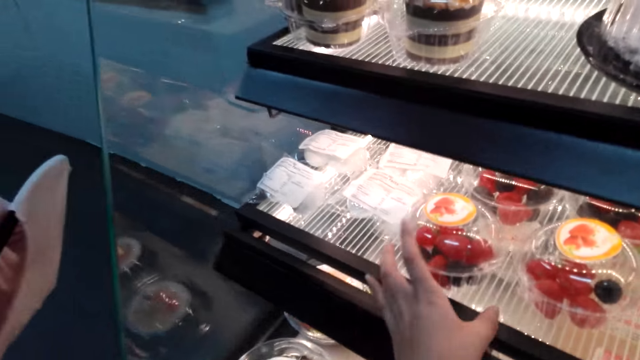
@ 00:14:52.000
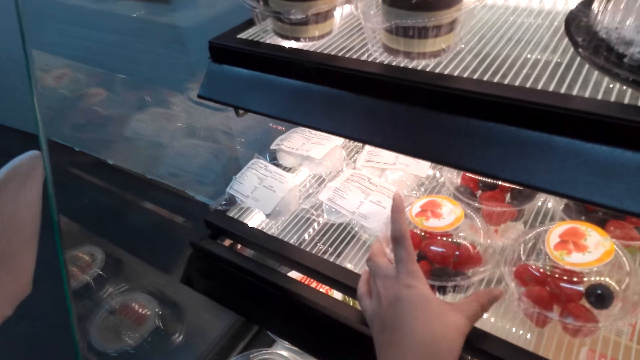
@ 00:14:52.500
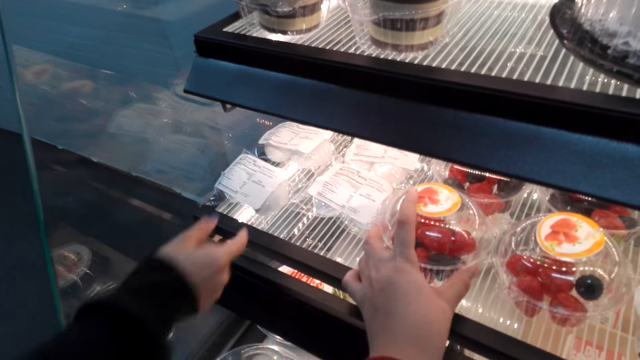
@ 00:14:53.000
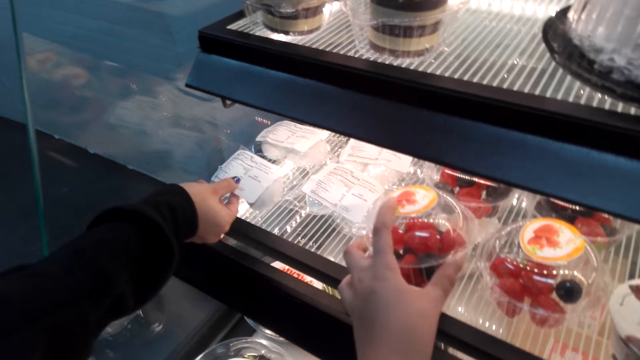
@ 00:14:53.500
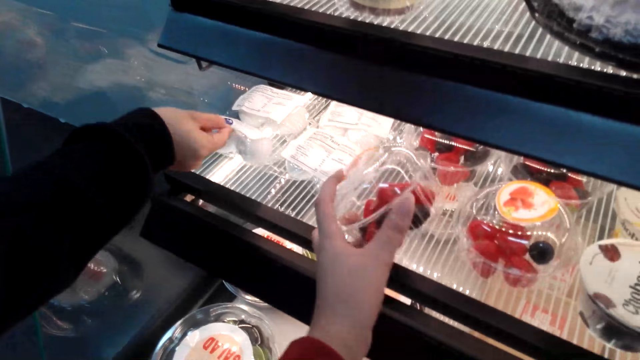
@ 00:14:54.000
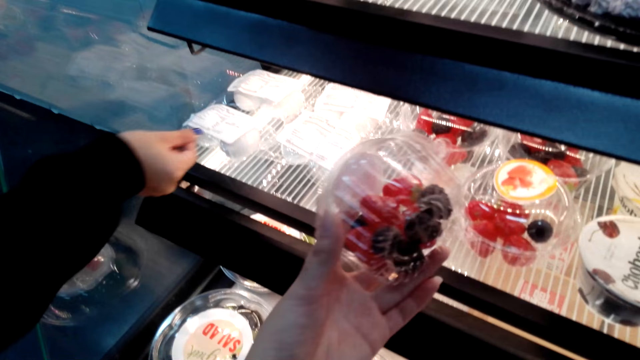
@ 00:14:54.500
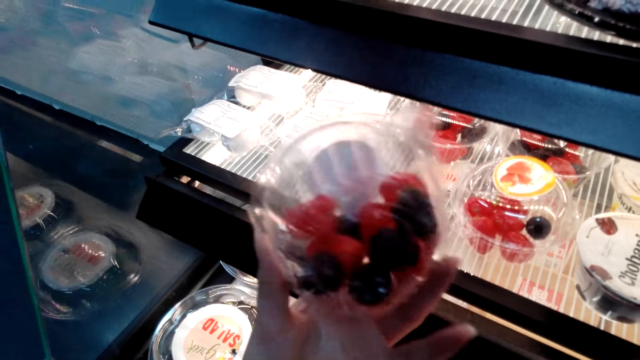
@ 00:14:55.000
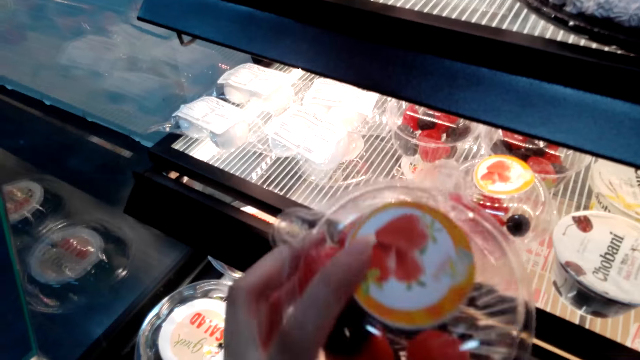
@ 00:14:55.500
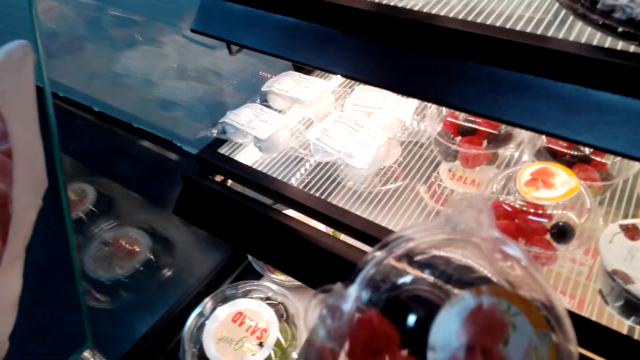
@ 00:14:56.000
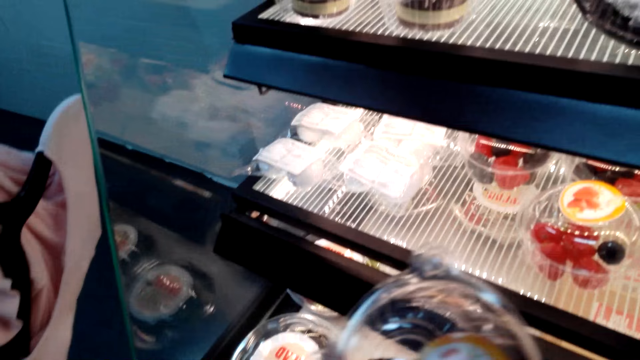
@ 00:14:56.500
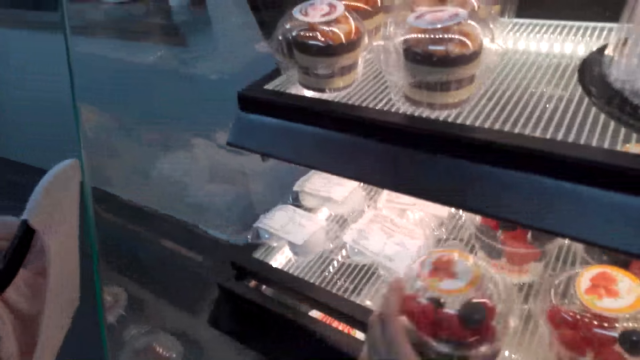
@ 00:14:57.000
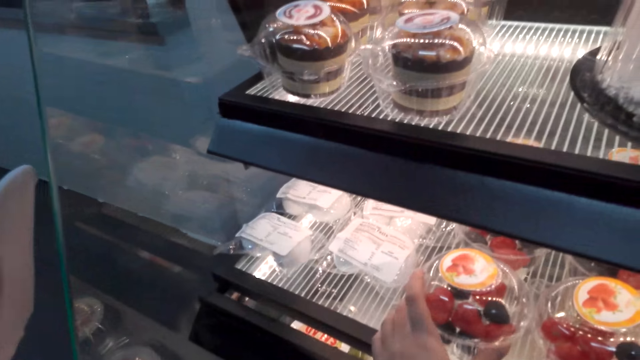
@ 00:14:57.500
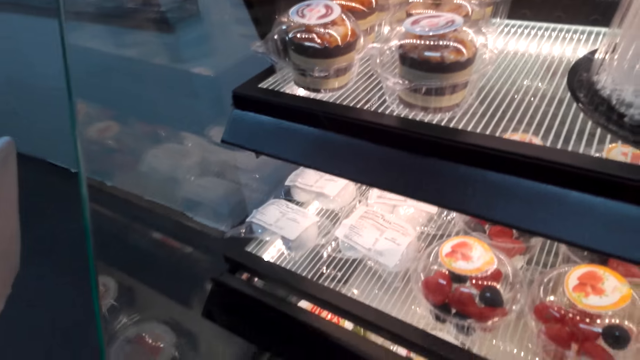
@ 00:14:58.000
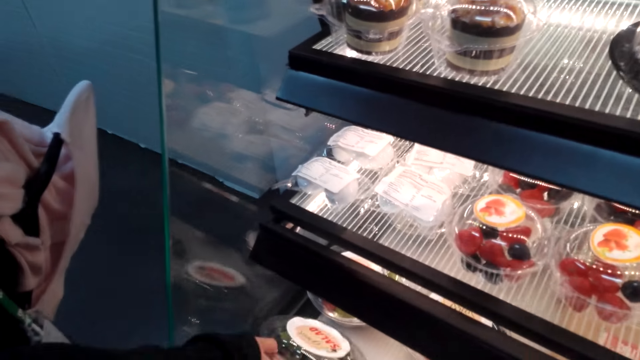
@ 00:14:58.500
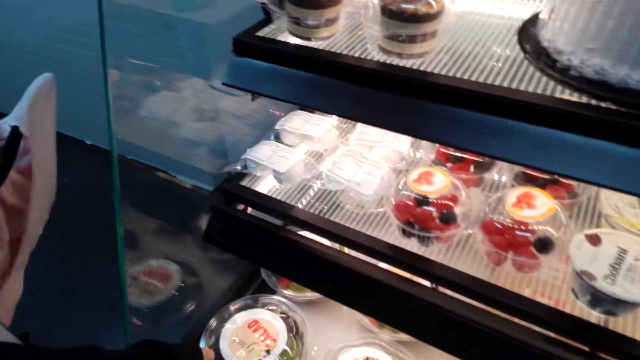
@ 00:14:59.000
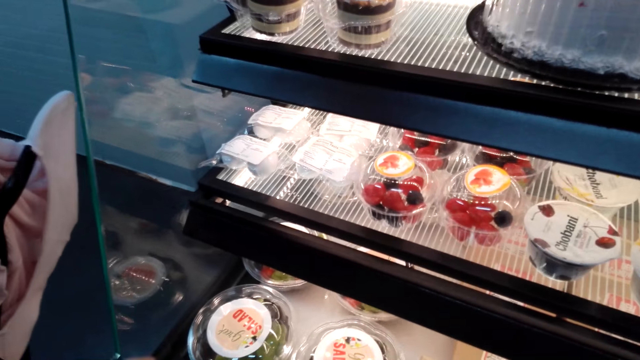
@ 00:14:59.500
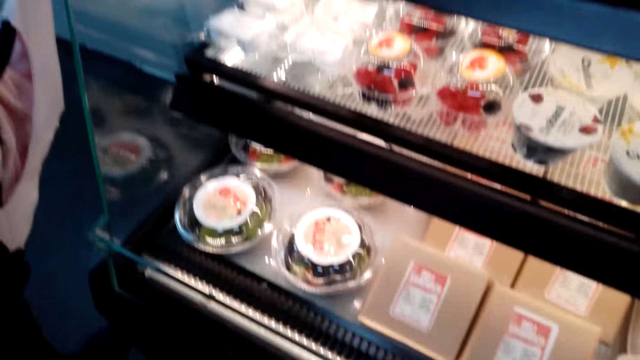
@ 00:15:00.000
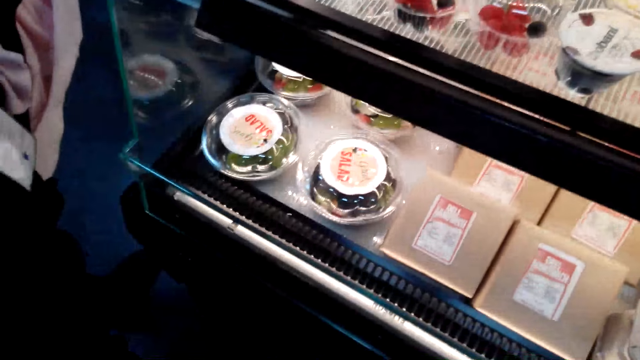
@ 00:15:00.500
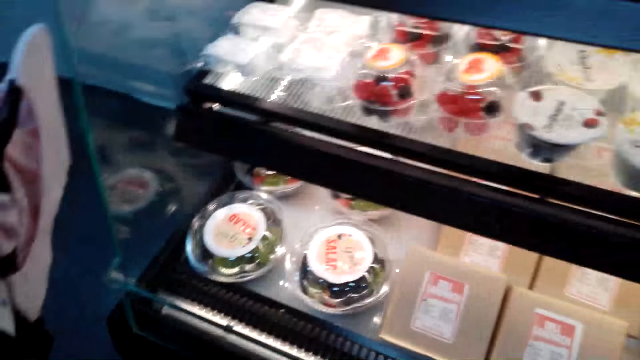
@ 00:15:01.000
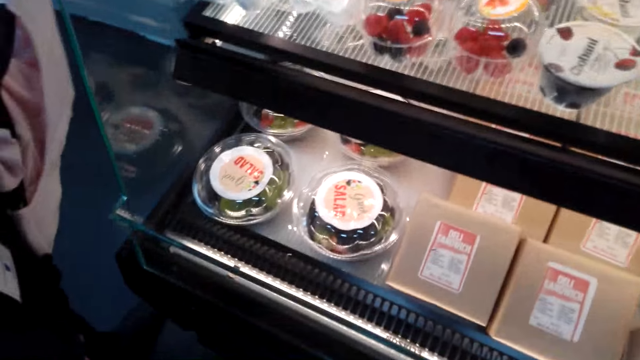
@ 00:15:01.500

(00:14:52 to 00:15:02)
The camera wearer holds the fruit container. They pick up the fruit container in the cake display stand. A woman holds the marshmallows. The camera wearer looks at the fruit container. The woman lets go of the marshmallows. The camera wearer holds the fruit container in the store. They place the fruit container back in the cake display stand. The woman holds the salad container.

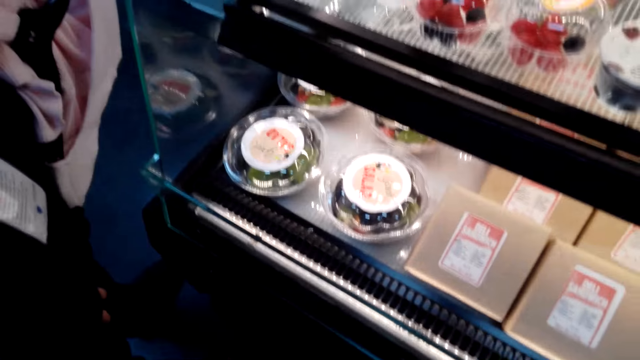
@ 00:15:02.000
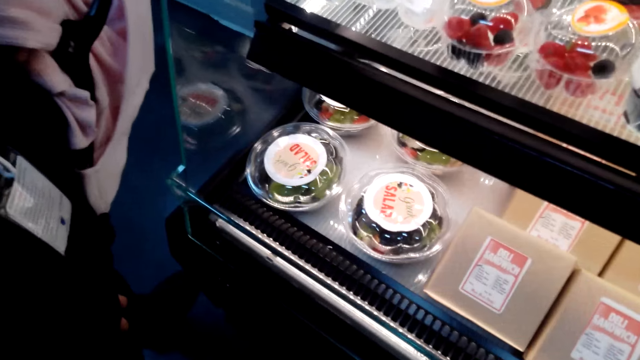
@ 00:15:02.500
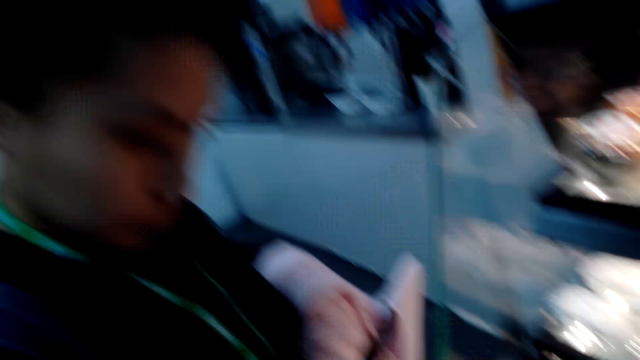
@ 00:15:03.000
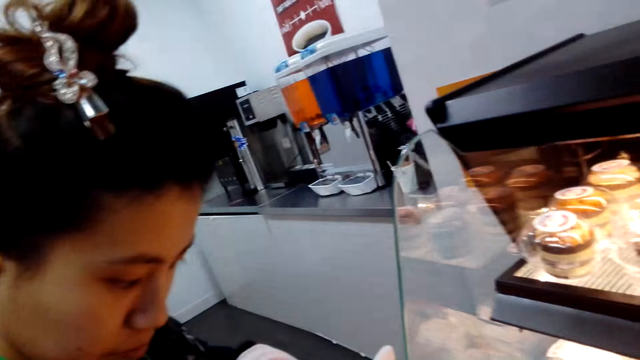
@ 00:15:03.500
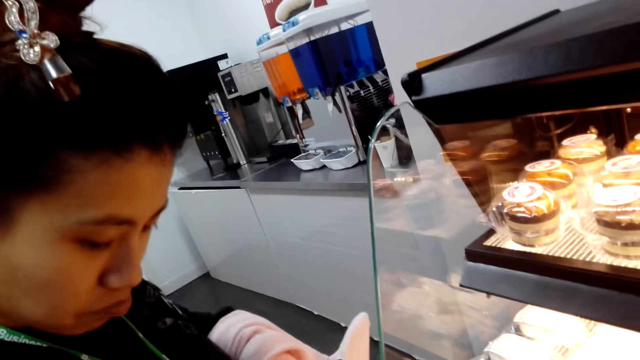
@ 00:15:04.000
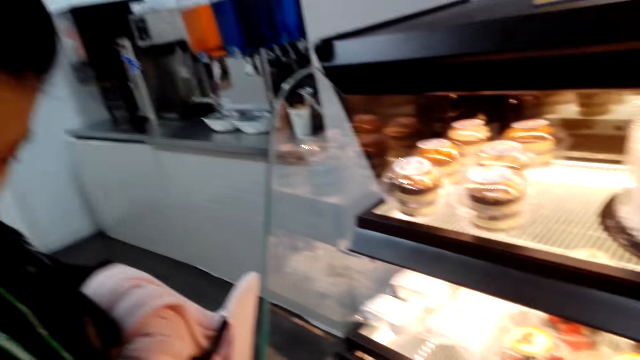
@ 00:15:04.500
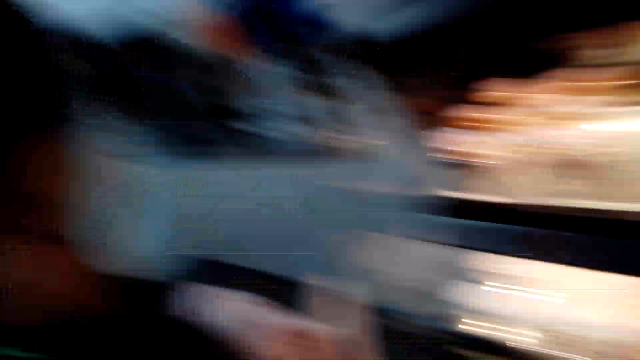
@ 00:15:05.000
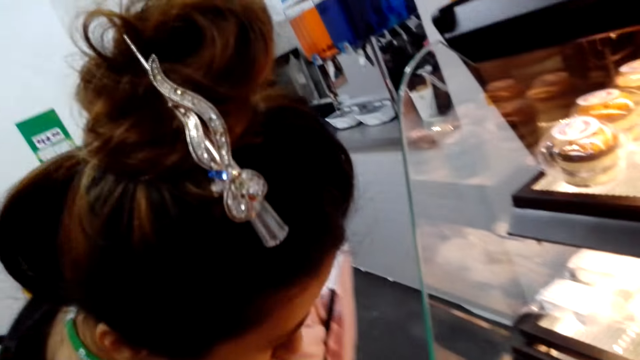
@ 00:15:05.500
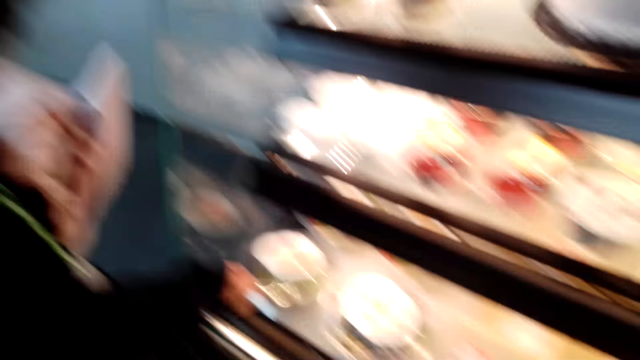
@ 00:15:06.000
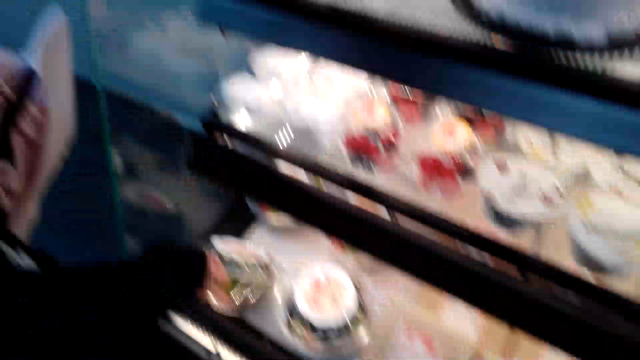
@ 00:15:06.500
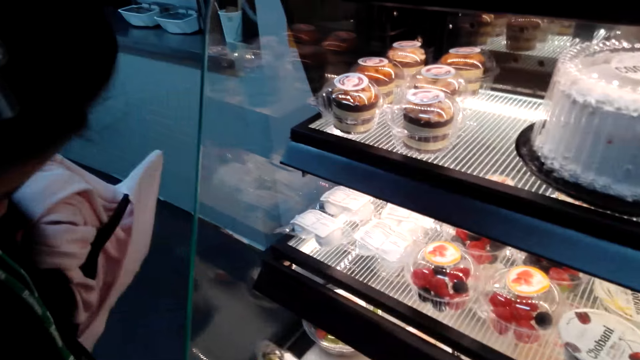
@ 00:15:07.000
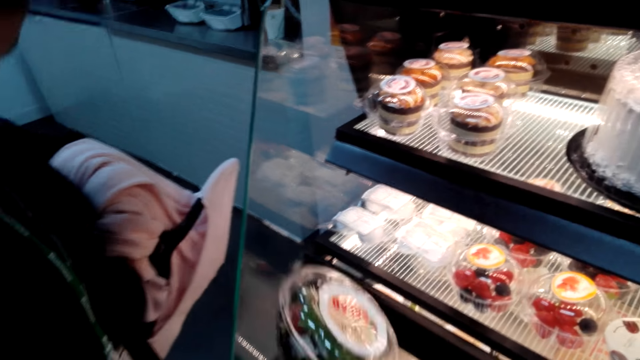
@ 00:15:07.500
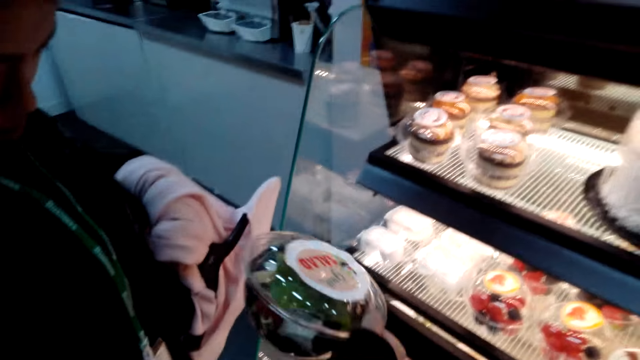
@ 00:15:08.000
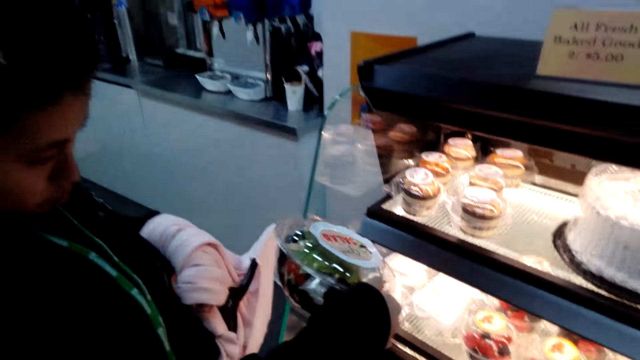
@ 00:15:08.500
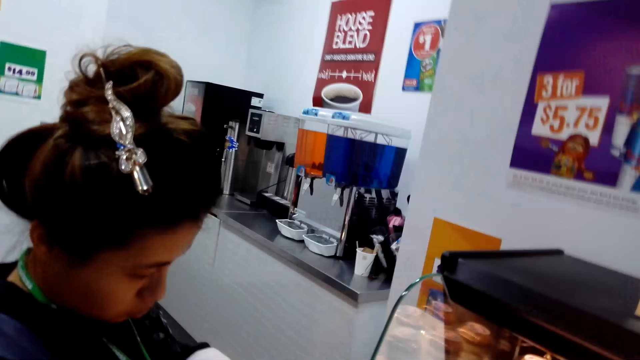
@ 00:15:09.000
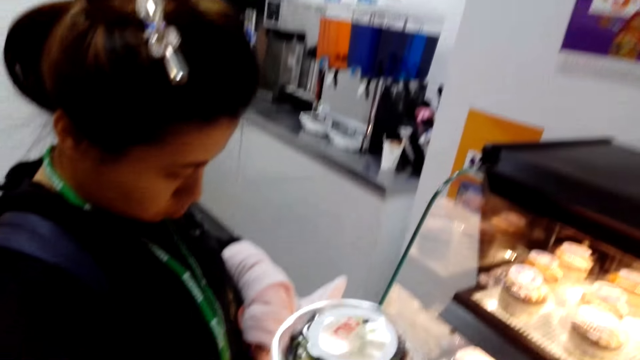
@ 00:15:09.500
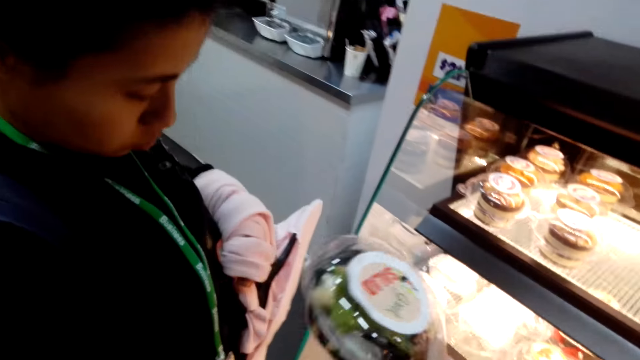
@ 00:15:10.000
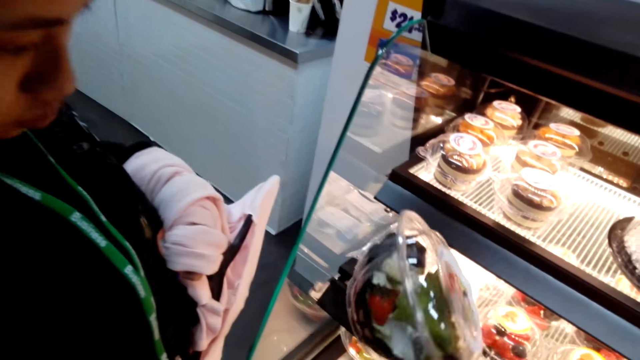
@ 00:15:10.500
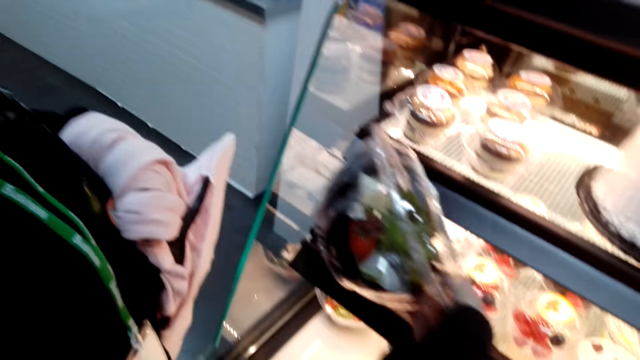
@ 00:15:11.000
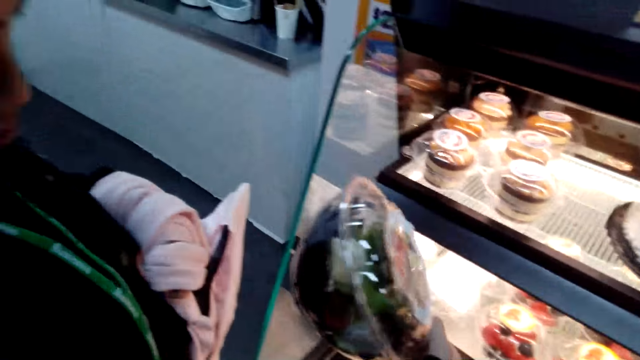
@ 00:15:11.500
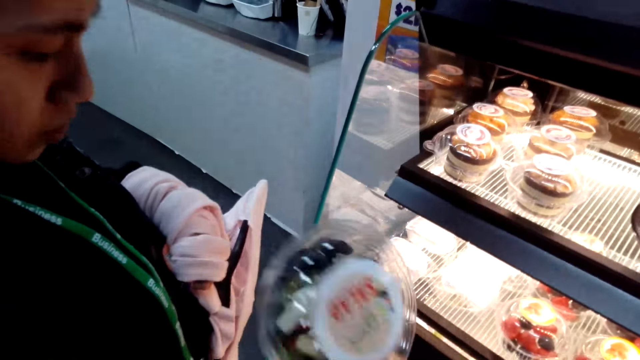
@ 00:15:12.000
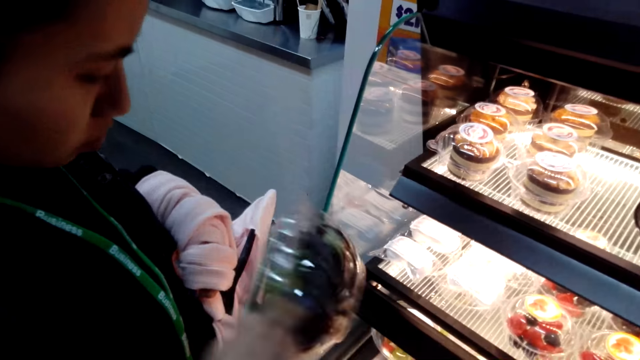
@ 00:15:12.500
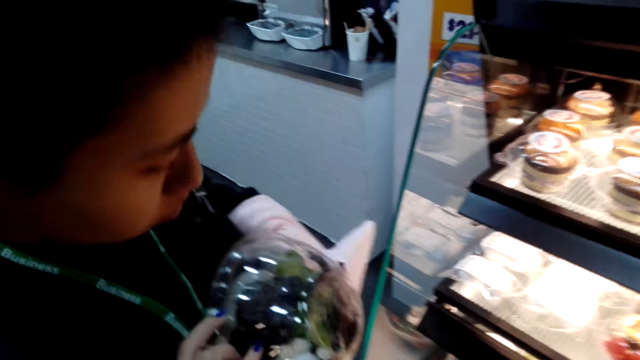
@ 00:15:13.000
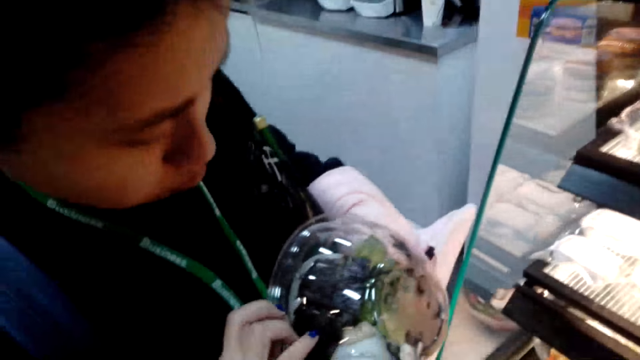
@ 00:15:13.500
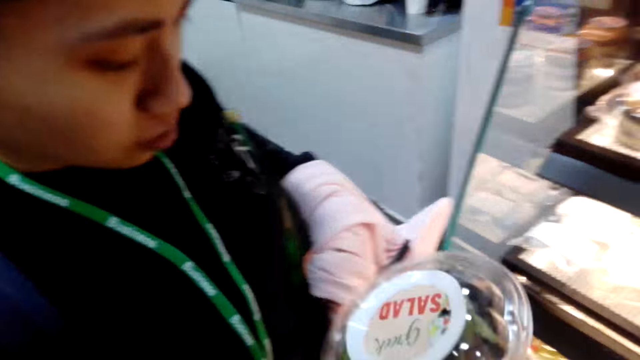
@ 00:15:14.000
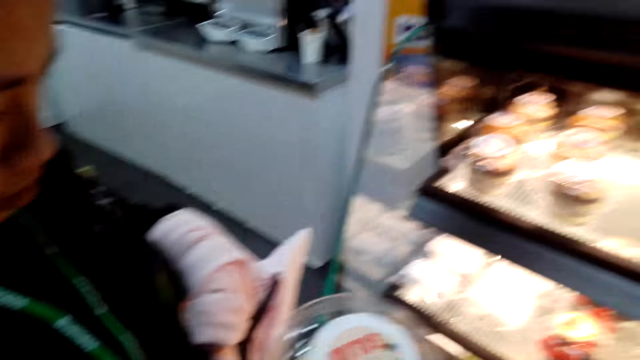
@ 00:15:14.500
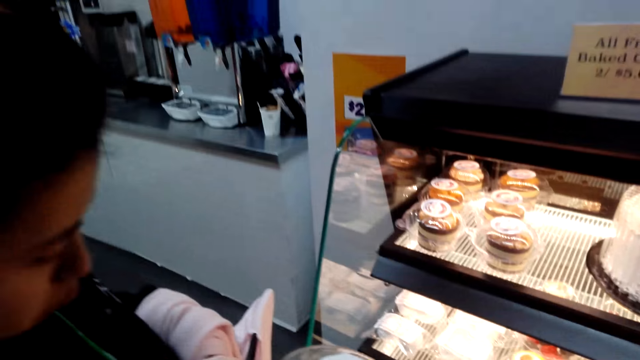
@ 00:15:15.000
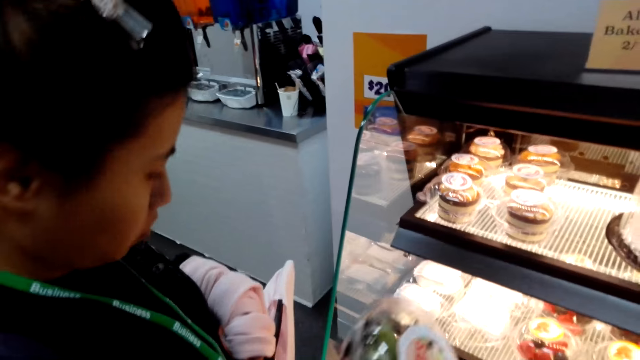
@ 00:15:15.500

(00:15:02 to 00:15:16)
A lady stands in the store. She picks up a fruit salad container in the cake display stand. She looks at the fruit salad container. She holds the fruit salad container in the store.
